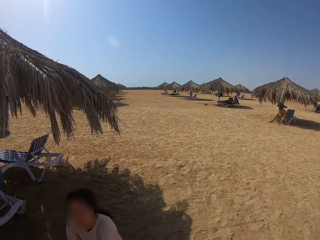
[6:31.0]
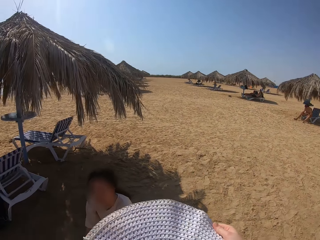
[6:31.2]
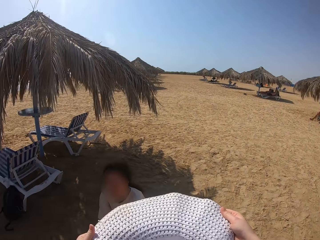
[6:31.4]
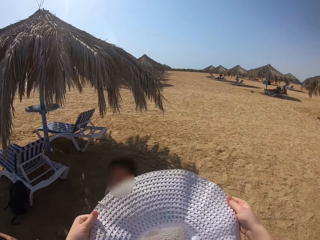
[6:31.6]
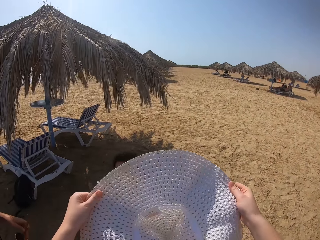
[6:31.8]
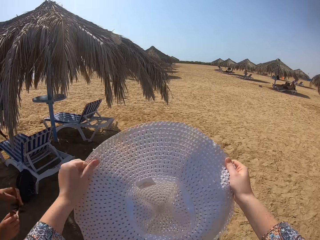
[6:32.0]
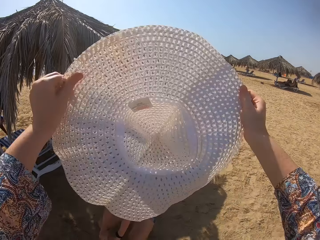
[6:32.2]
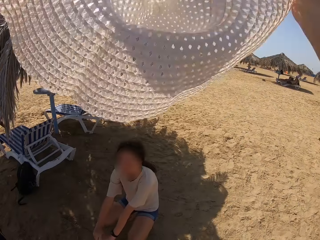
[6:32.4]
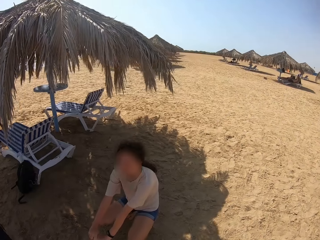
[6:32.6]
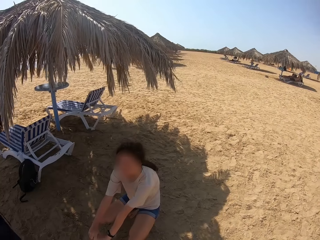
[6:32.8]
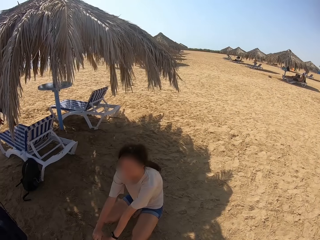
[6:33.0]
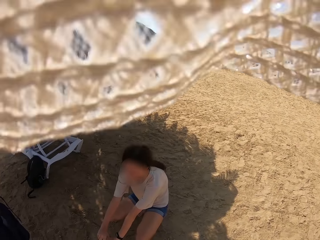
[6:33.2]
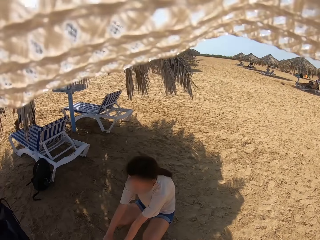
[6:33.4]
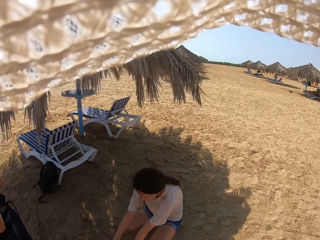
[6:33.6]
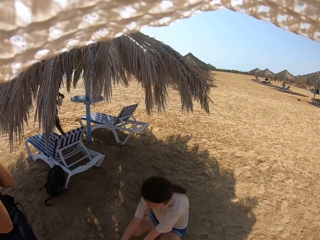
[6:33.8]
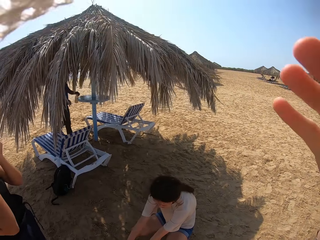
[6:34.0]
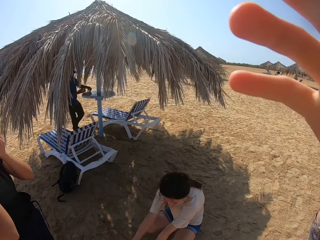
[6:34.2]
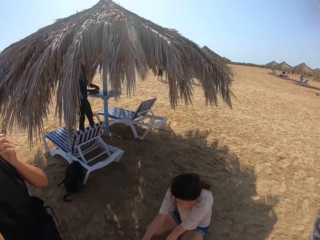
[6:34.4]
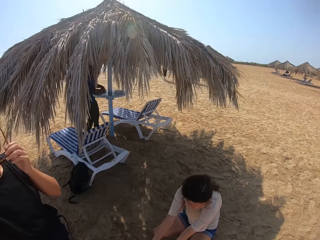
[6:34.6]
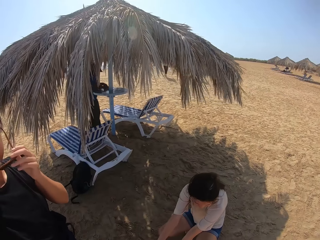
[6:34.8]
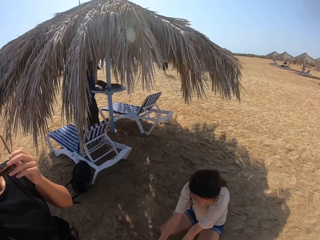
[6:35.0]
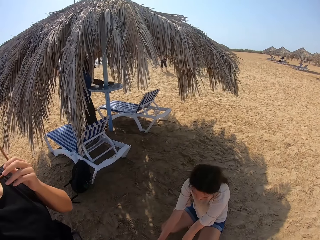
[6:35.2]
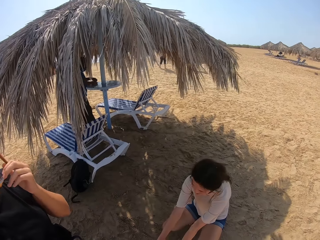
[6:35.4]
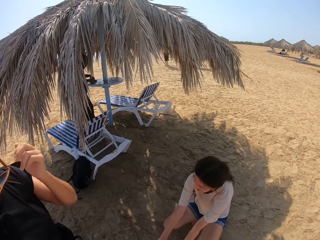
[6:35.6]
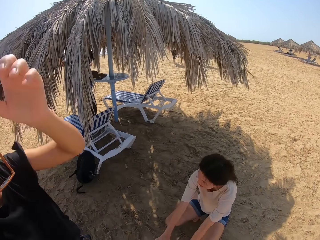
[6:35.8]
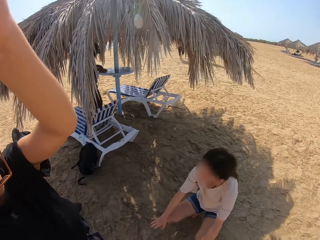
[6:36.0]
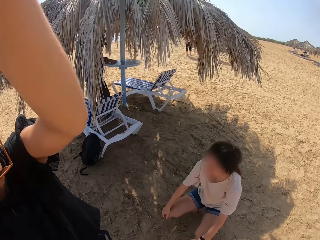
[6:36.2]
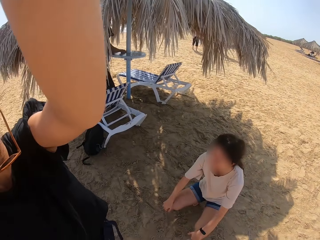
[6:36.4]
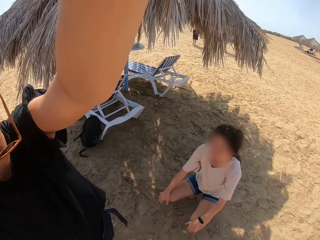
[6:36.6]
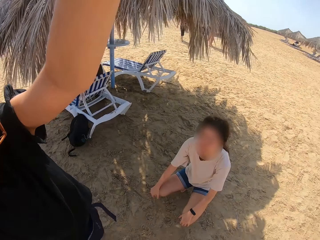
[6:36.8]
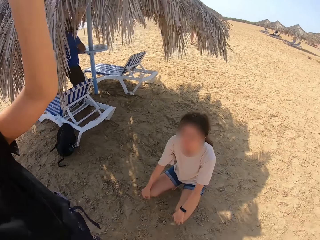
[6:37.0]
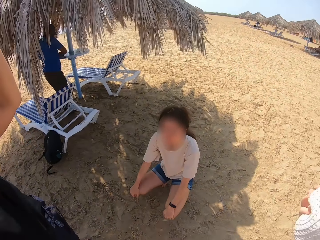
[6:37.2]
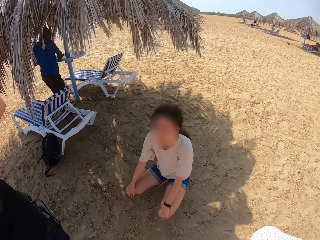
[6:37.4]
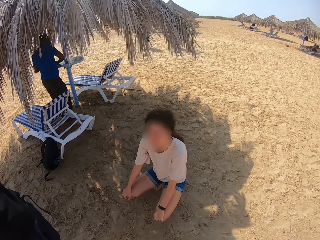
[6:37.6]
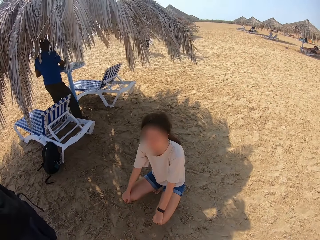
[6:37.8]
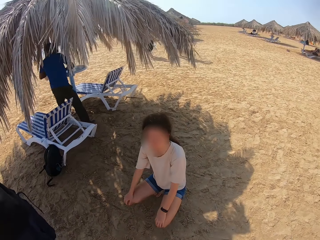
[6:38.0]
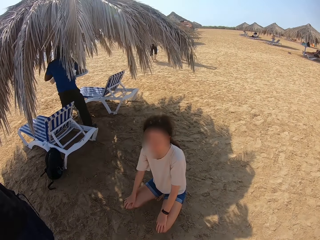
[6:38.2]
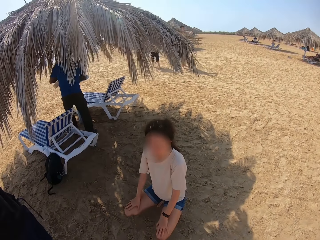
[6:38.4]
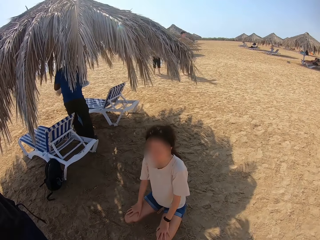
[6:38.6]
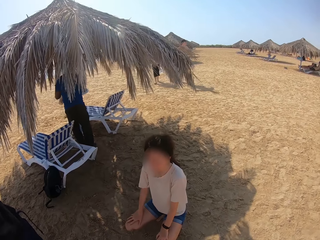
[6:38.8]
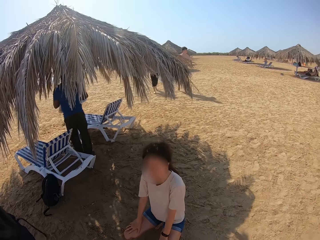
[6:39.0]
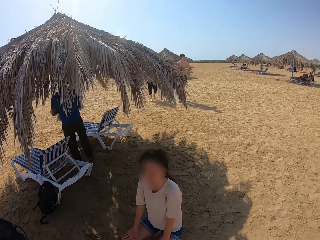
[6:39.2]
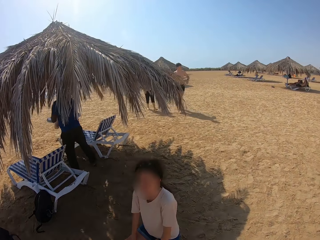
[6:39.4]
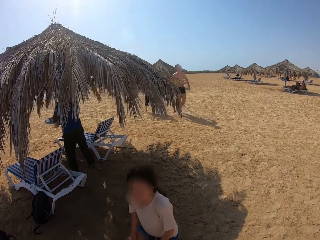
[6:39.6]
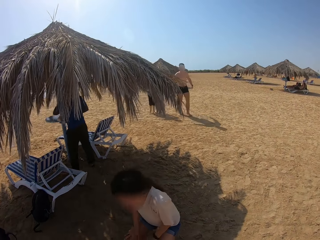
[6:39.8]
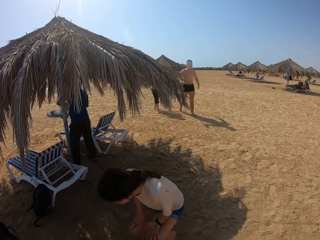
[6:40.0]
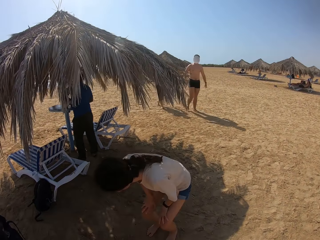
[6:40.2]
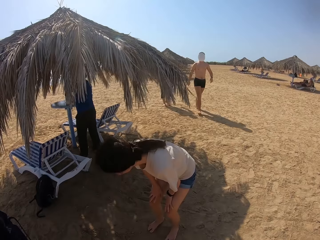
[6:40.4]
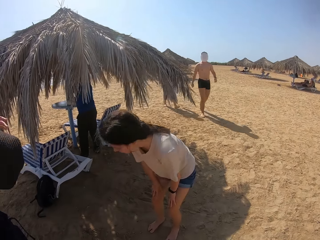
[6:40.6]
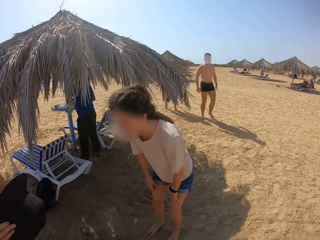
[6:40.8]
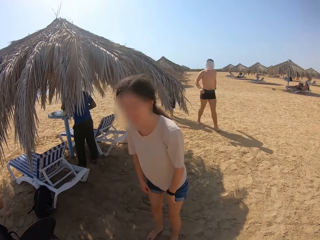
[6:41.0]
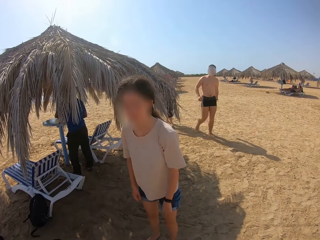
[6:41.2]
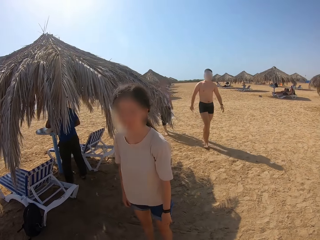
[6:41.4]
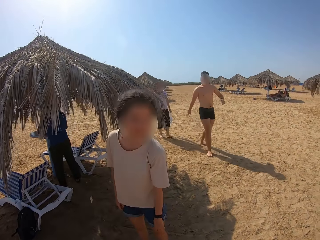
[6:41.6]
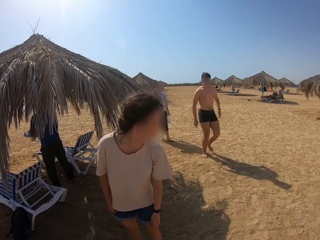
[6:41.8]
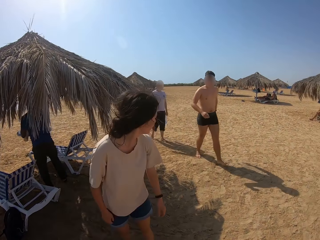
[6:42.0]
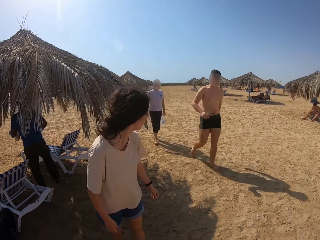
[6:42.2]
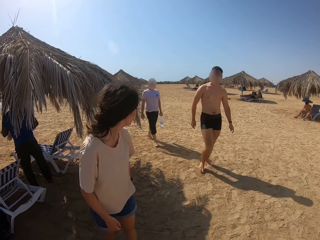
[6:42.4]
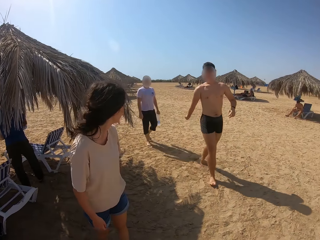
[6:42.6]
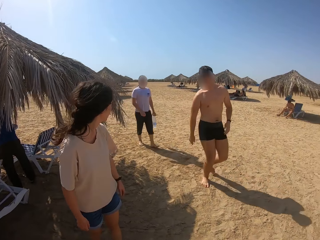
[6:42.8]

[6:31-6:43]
The camera wearer inspects the hat. They put on the hat. They fix the hat with a woman. Another woman interacts with a third woman.

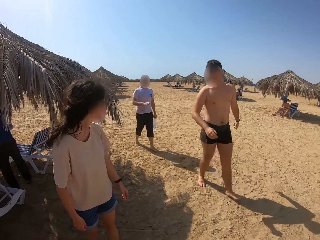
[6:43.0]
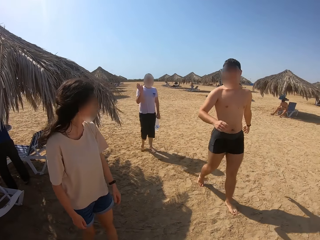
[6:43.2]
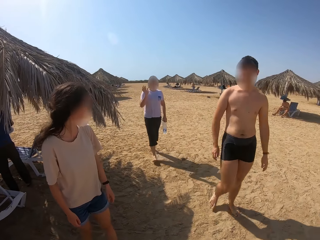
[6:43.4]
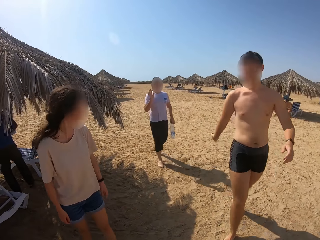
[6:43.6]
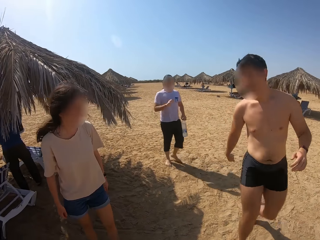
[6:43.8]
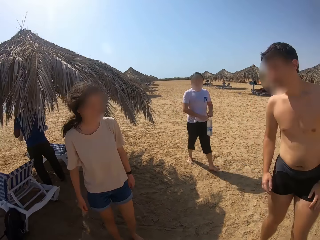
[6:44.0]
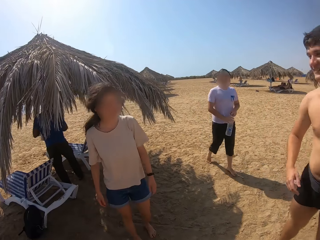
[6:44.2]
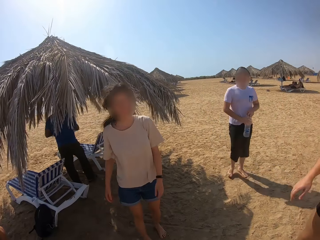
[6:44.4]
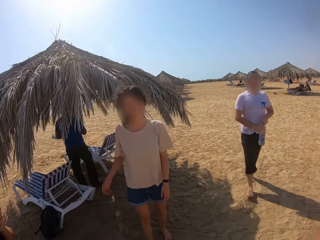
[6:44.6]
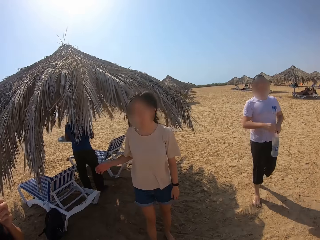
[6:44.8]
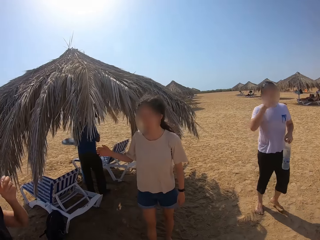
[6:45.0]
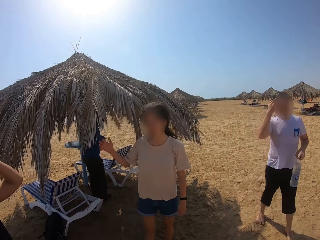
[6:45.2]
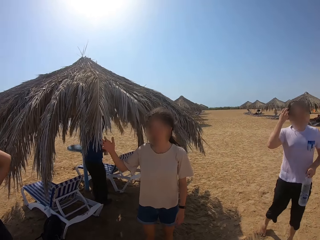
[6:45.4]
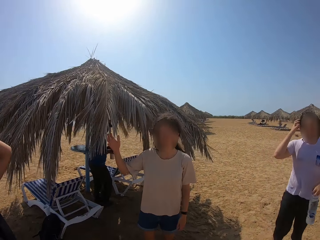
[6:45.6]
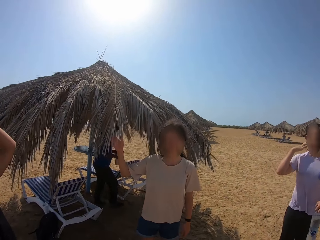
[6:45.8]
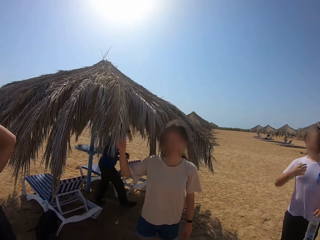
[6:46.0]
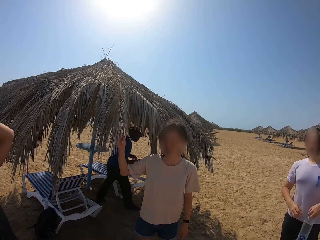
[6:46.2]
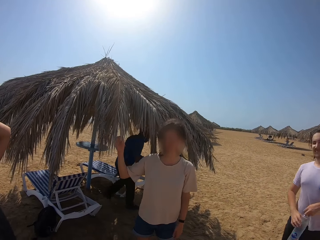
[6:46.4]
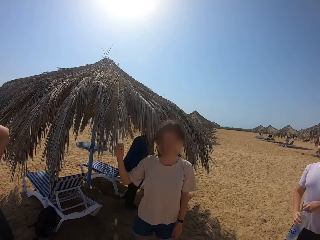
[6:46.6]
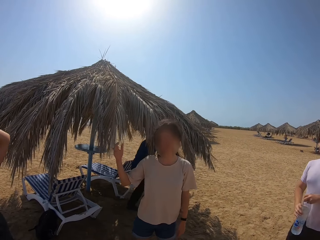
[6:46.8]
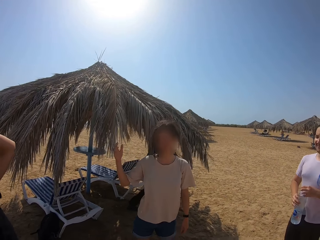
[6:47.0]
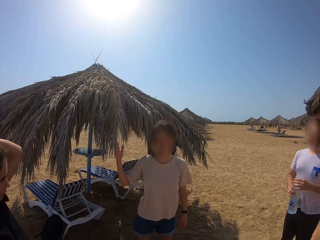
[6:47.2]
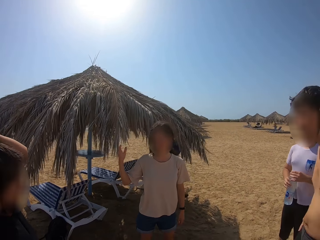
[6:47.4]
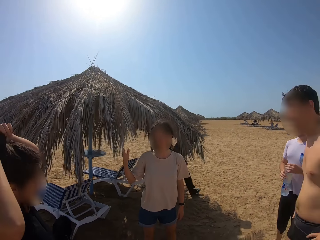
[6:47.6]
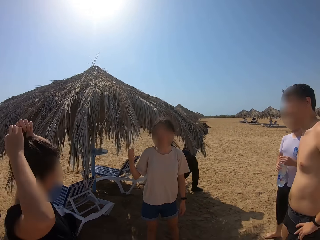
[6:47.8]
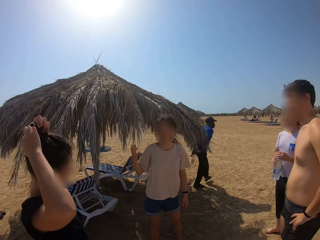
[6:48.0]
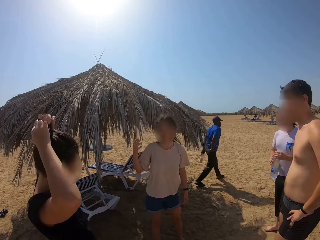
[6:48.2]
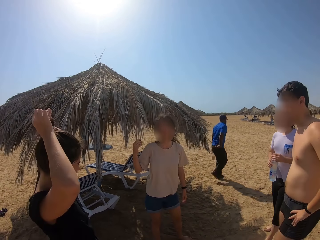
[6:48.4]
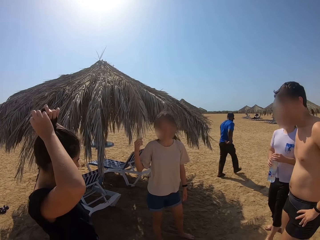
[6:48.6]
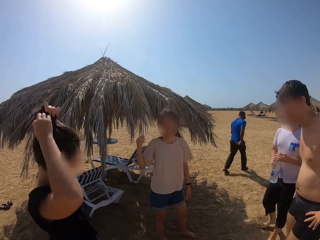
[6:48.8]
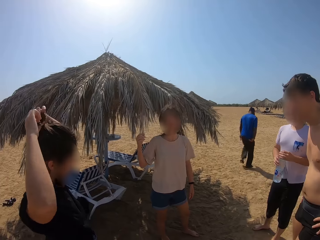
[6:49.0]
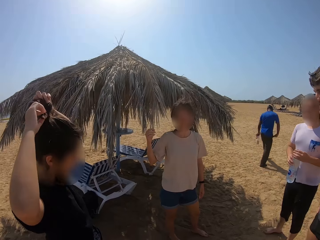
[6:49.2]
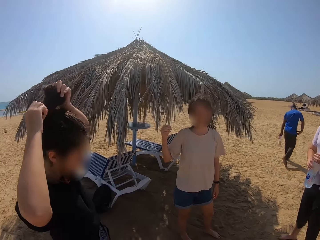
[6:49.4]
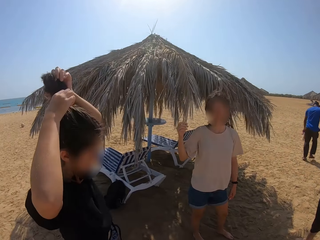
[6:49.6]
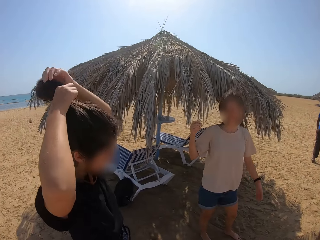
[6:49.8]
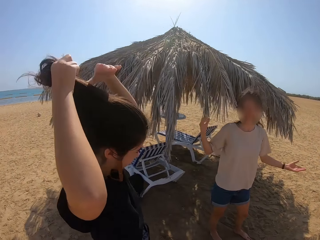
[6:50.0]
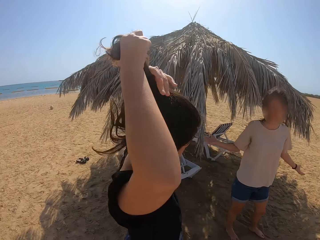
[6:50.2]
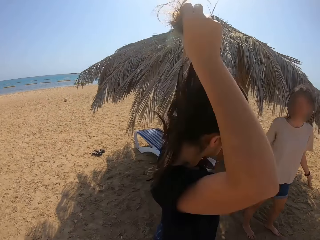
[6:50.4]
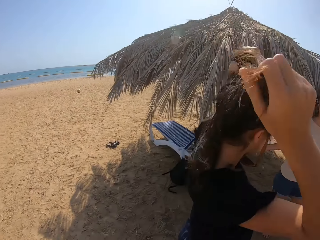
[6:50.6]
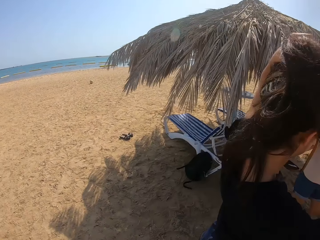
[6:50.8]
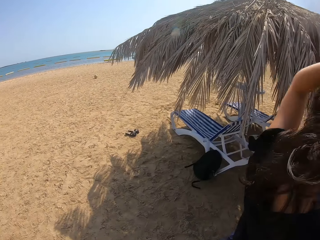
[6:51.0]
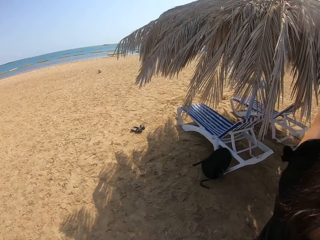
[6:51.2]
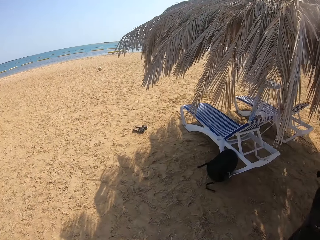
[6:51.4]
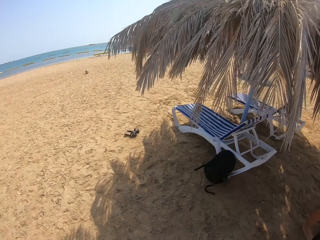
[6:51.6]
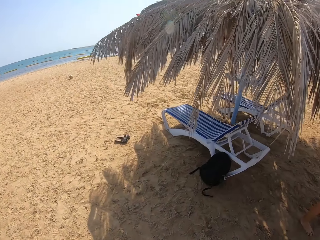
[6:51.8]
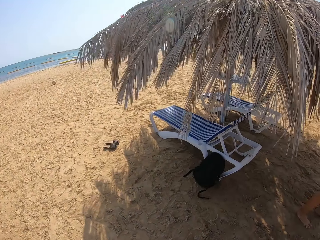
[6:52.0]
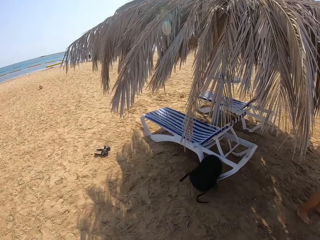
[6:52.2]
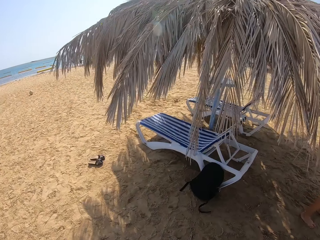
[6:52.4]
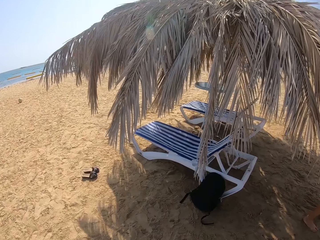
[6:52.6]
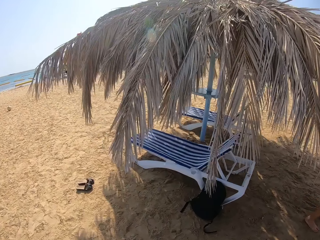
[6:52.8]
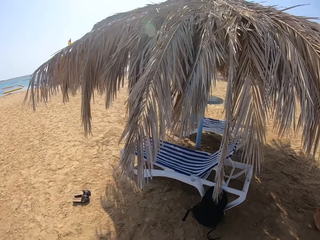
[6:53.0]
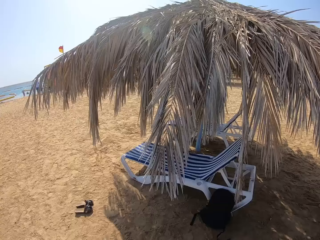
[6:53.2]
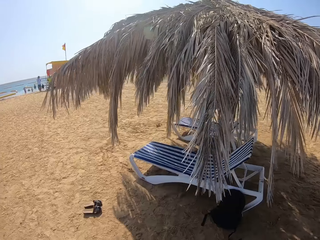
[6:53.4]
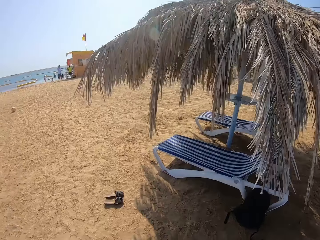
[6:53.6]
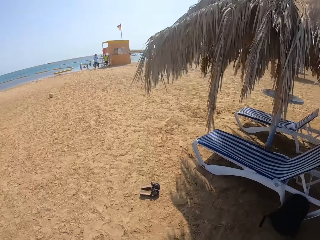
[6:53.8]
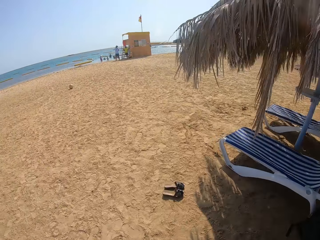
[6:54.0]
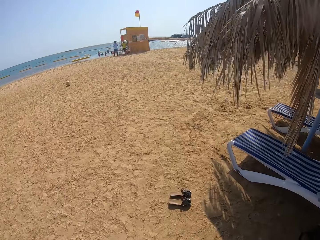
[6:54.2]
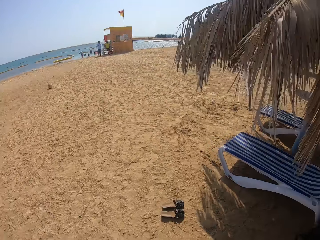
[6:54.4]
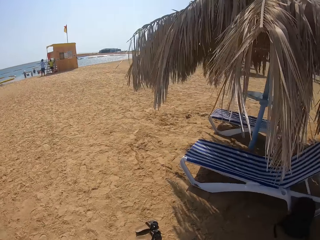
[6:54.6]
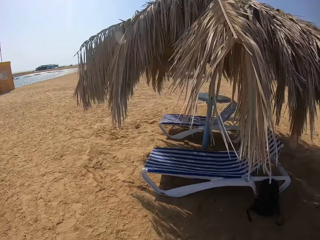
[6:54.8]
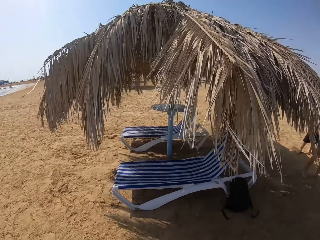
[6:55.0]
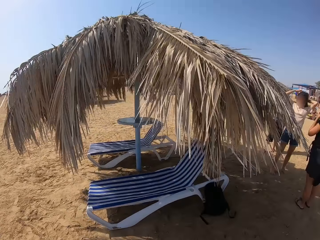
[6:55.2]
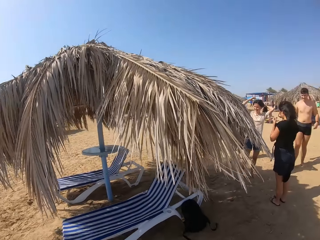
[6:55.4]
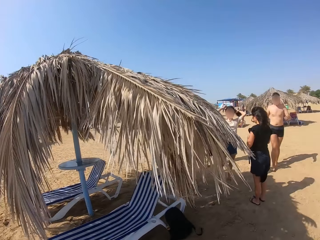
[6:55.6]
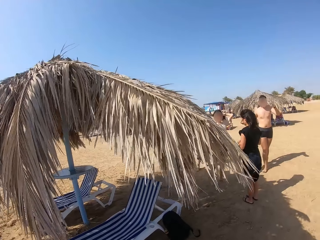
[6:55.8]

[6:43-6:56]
A woman unties her hair. The camera wearer steers around the shore. They walk to the tree.
